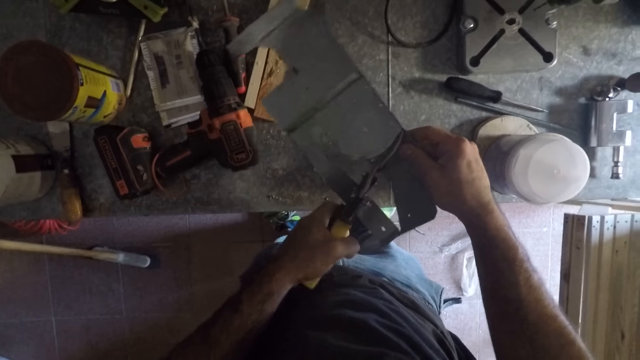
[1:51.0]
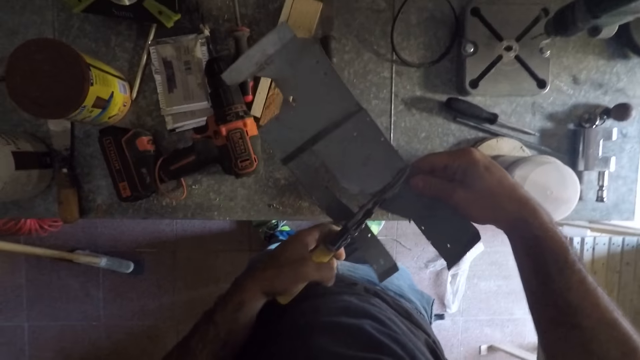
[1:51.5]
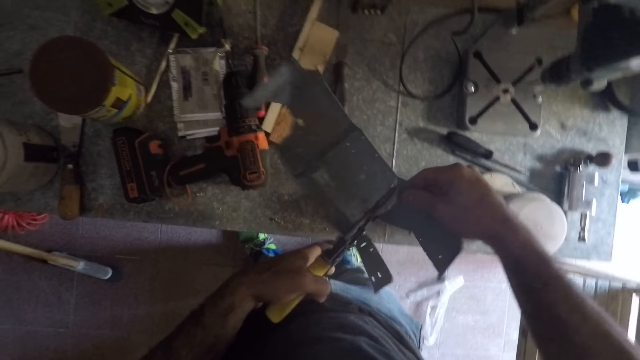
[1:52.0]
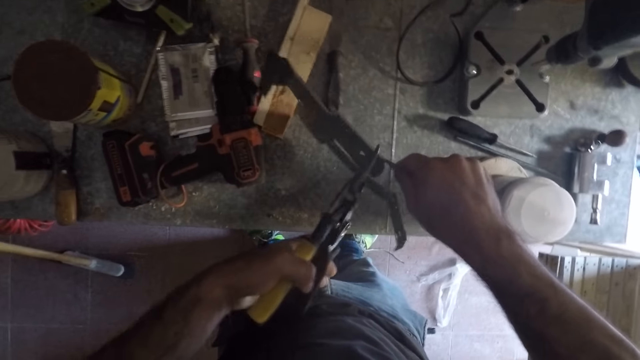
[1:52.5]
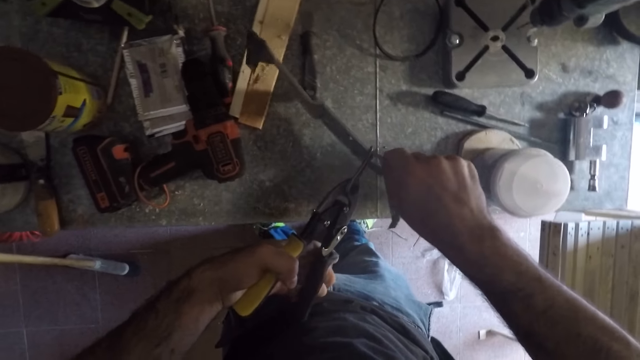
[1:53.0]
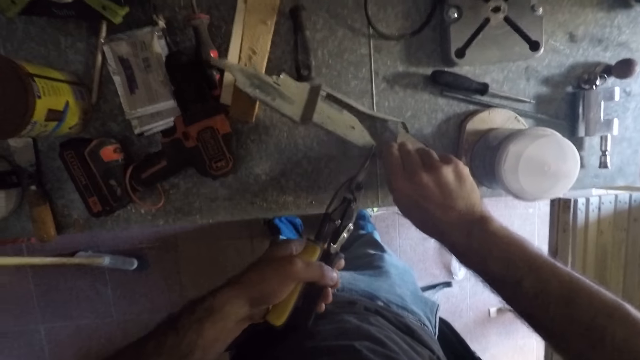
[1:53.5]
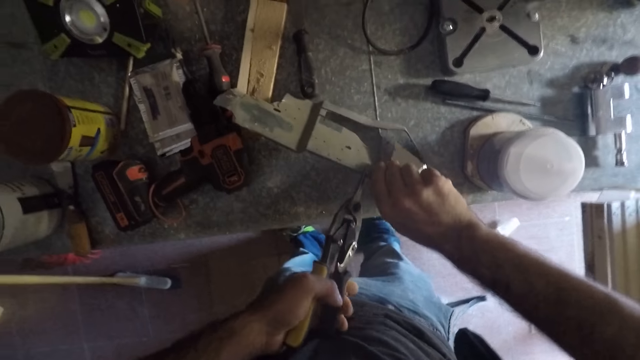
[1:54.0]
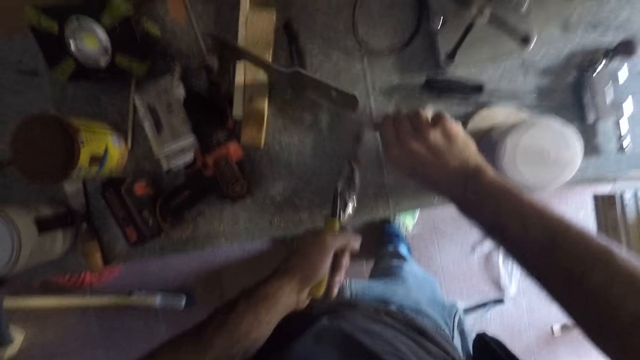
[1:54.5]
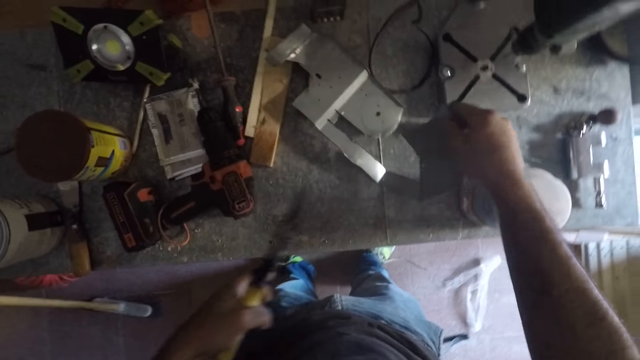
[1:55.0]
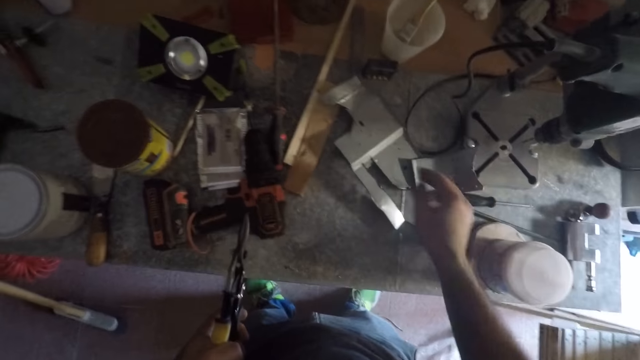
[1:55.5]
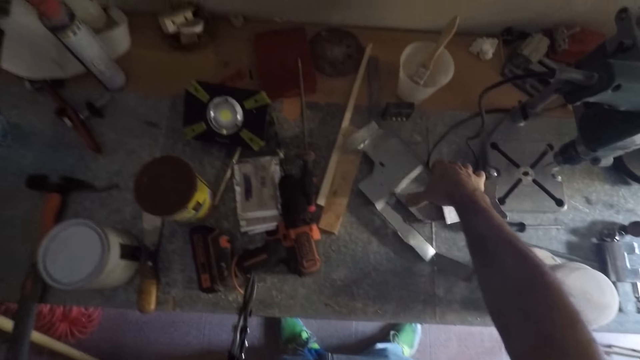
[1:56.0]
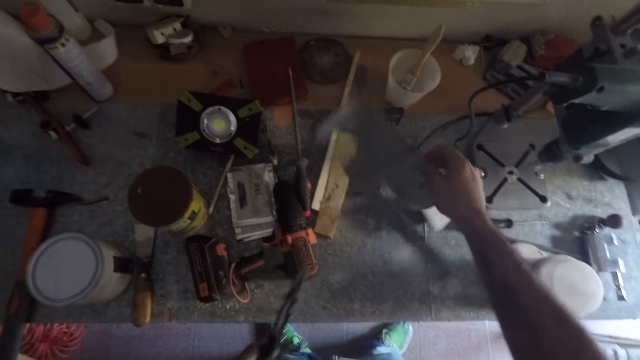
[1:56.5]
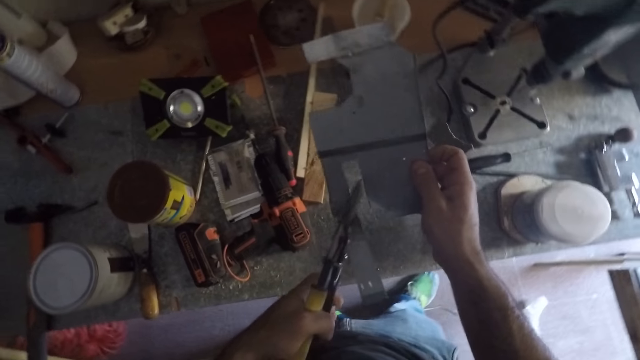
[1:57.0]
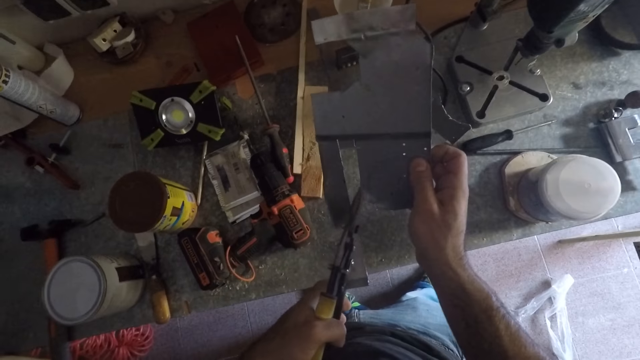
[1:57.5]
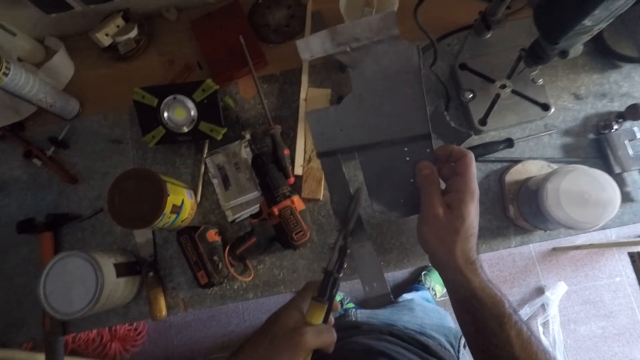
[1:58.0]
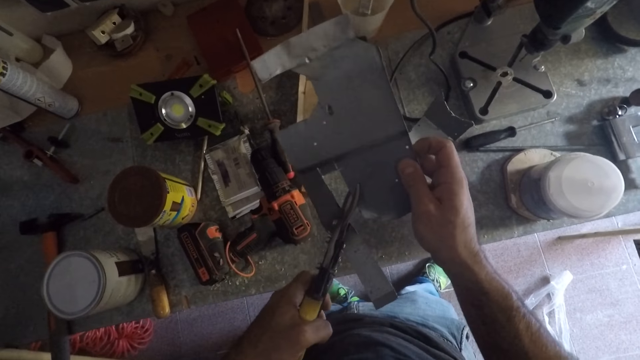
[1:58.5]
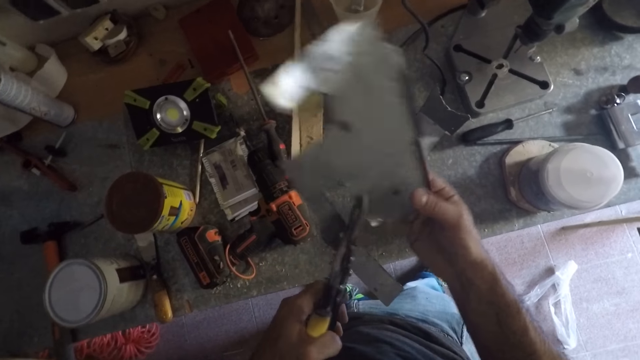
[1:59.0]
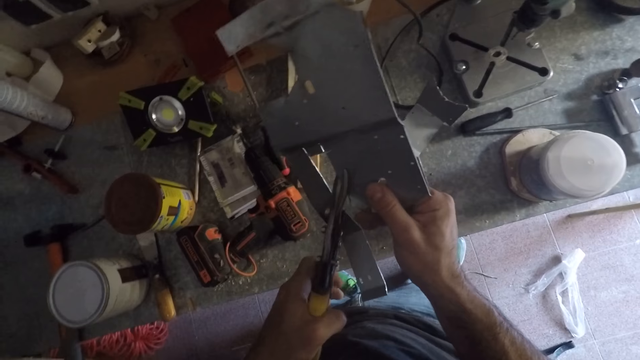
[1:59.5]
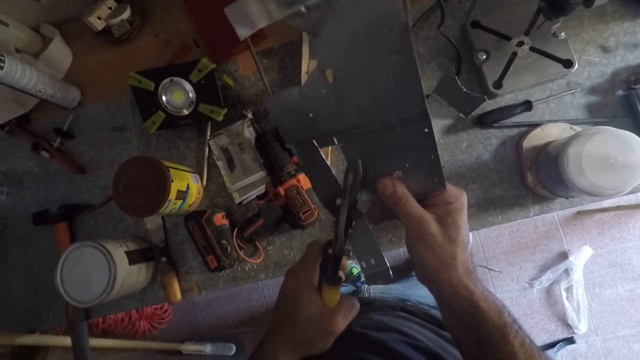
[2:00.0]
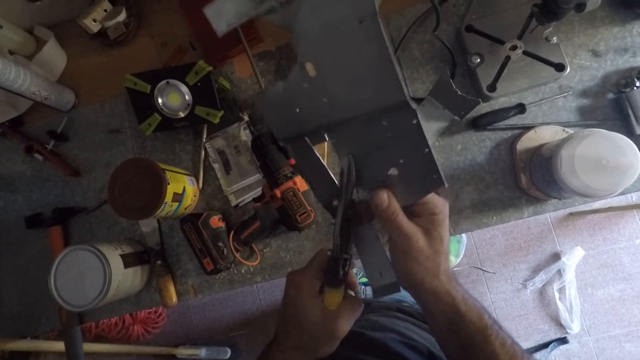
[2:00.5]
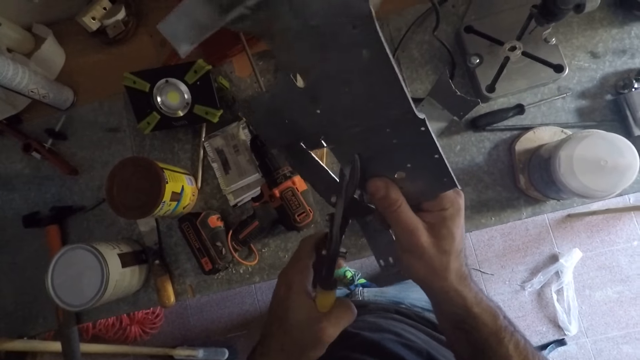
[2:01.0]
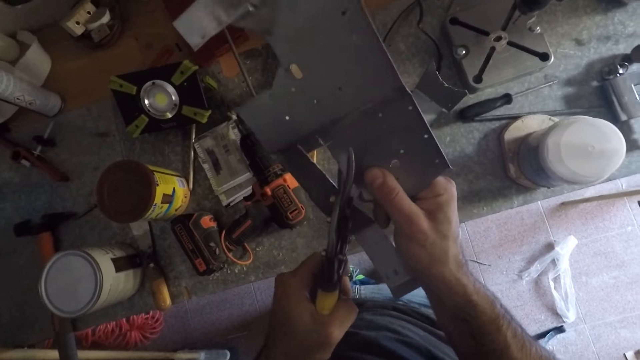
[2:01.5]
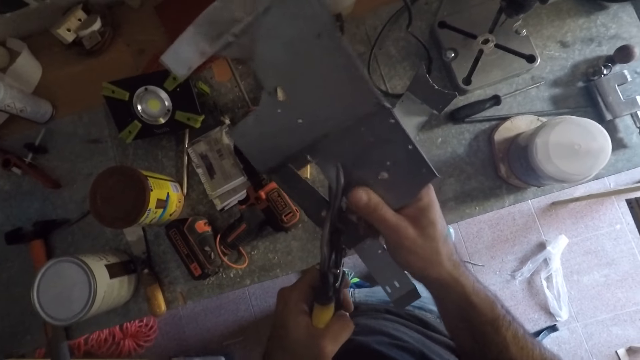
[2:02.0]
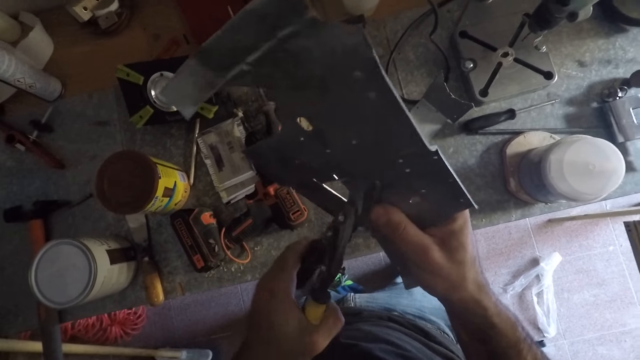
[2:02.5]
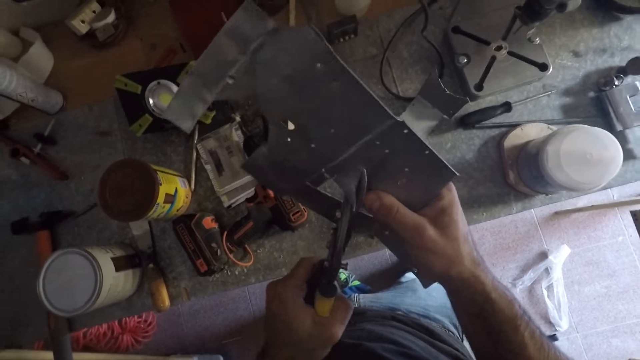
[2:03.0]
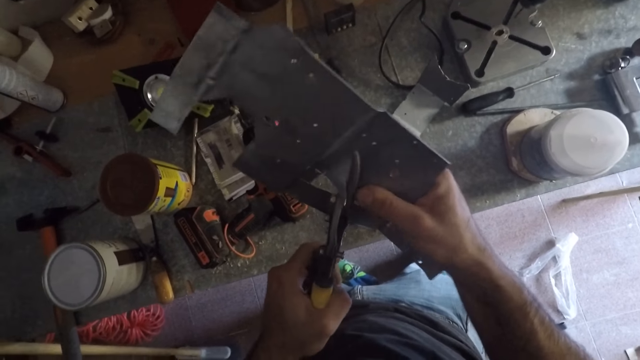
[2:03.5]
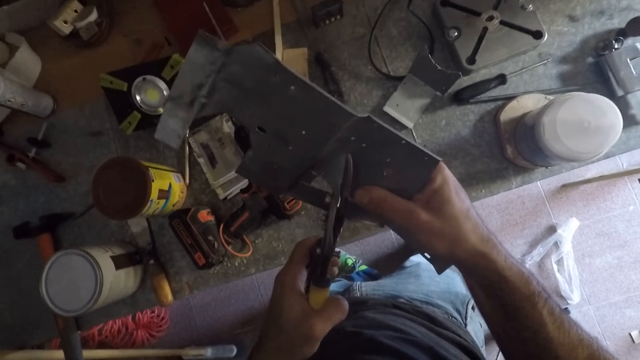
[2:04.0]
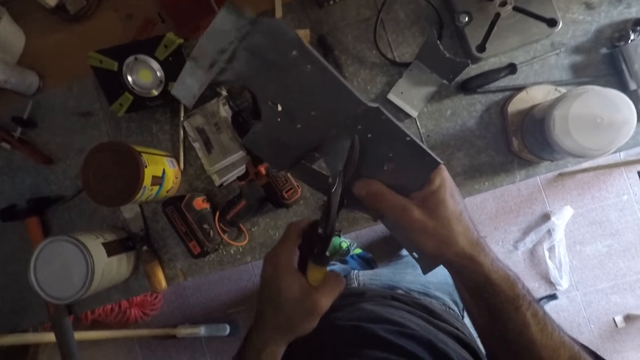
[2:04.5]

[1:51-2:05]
The camera wearer places the metal on the table. They pick the metal. They cut off the metal with the pliers.

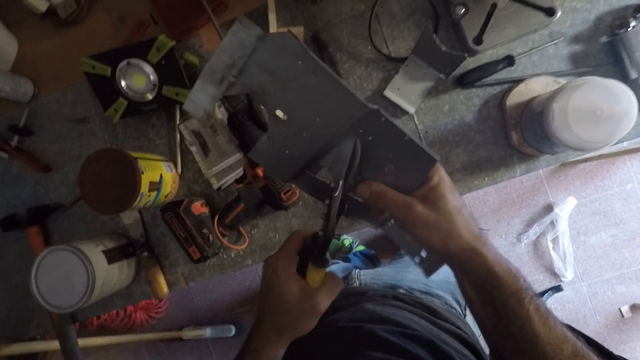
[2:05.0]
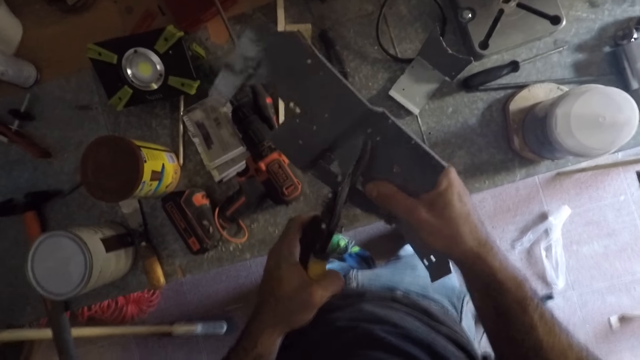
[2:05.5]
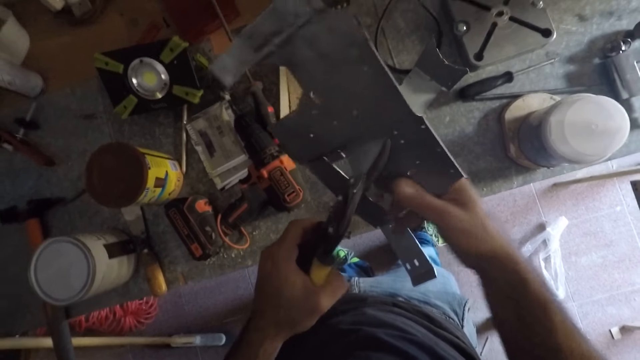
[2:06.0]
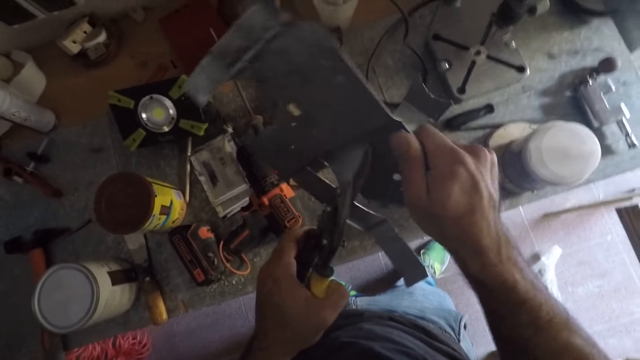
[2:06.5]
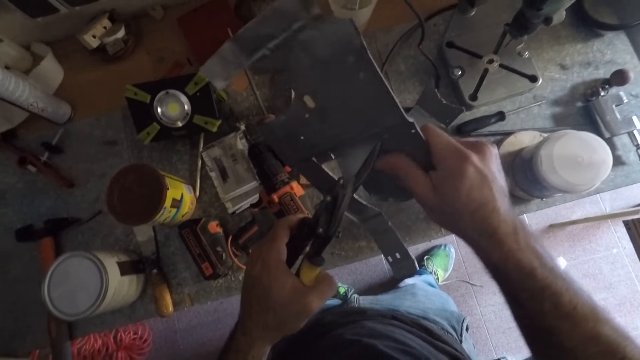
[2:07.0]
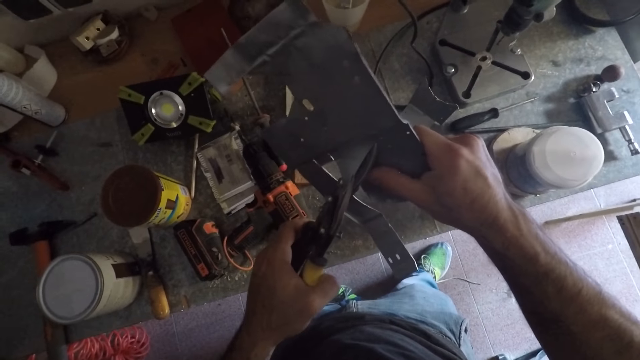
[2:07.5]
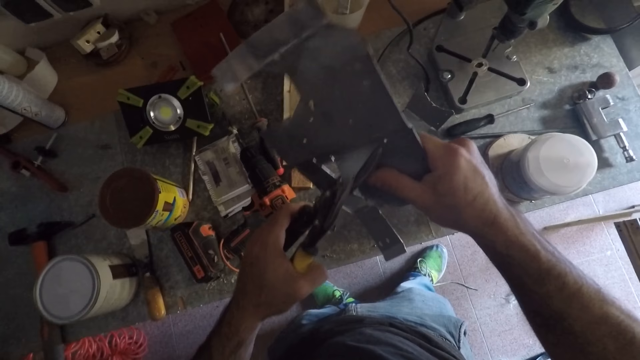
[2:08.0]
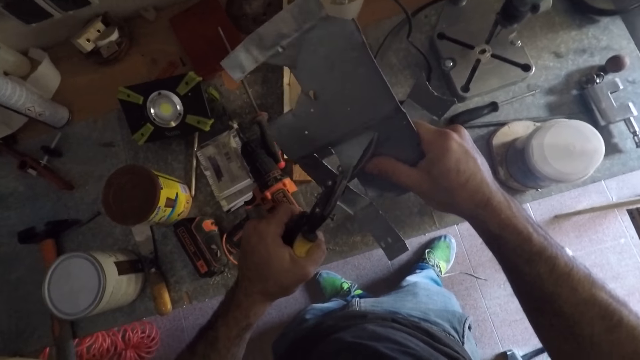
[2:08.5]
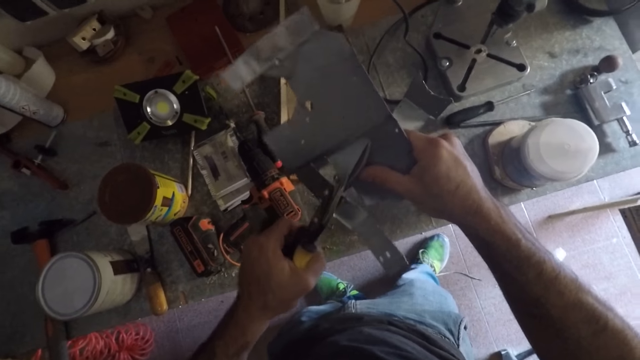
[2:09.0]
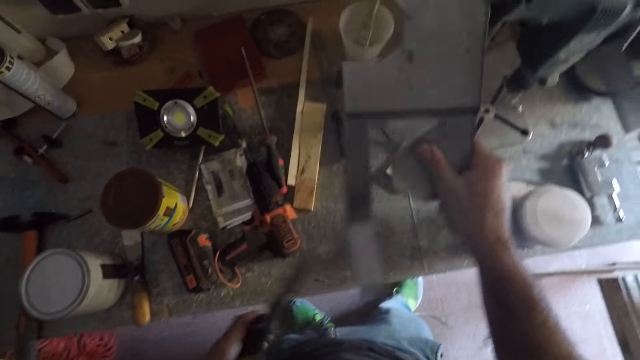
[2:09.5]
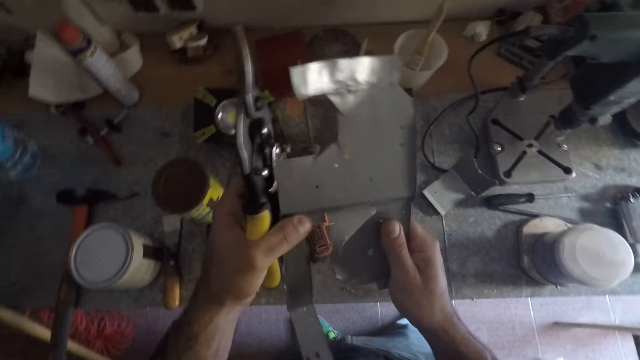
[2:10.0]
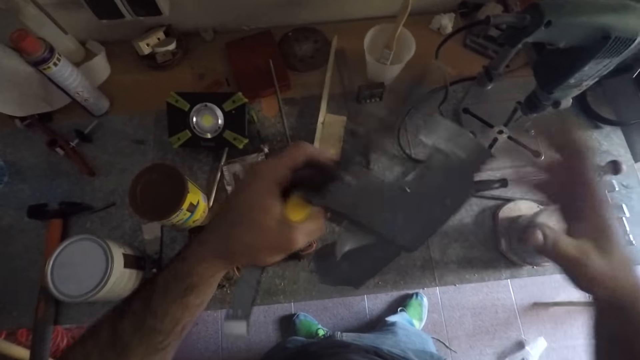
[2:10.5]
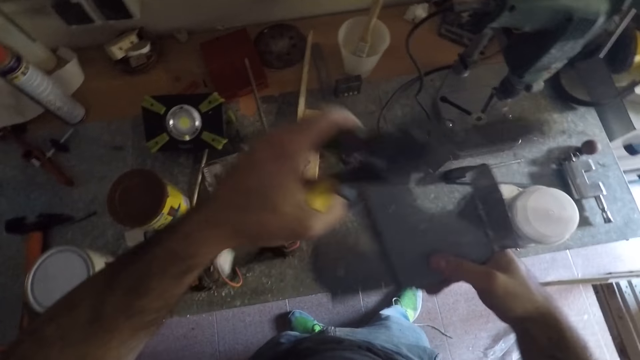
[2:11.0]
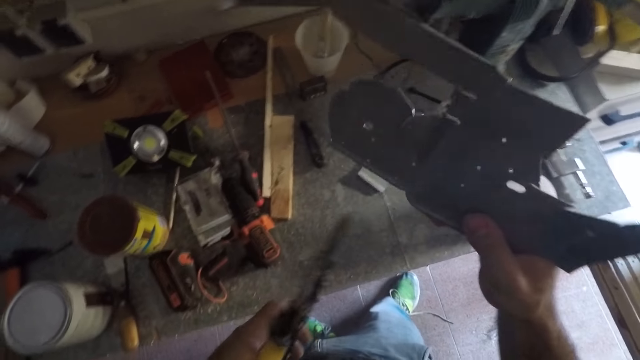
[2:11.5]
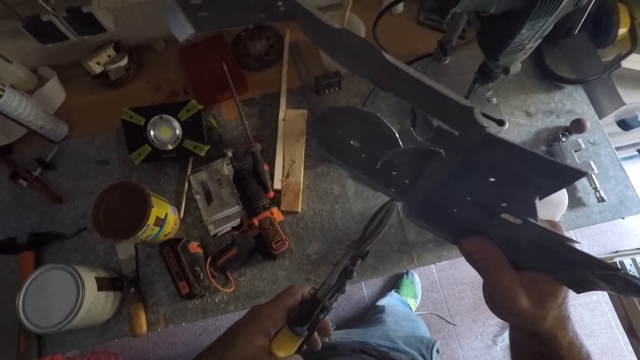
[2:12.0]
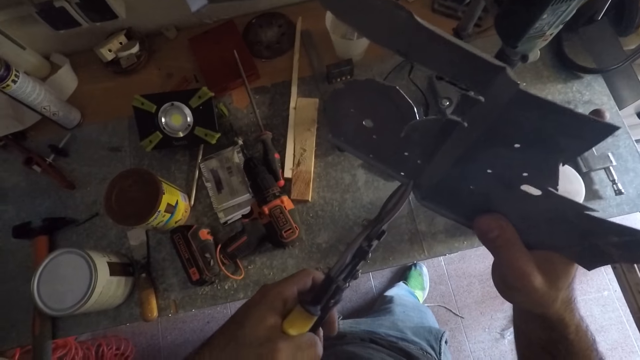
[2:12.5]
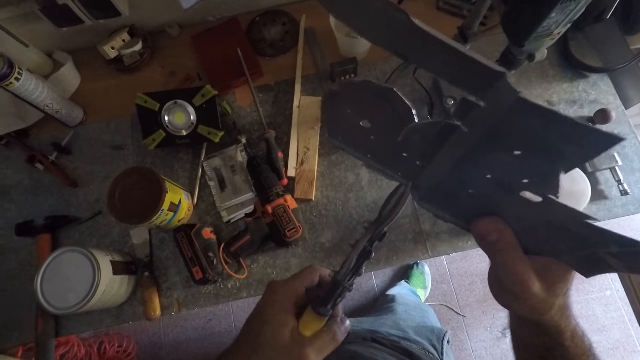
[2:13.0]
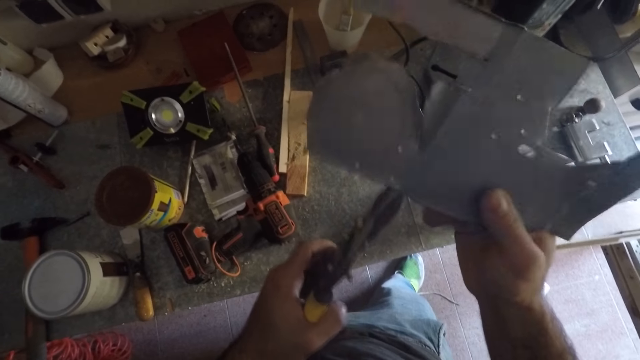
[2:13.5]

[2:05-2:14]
The camera wearer turns the metal.
